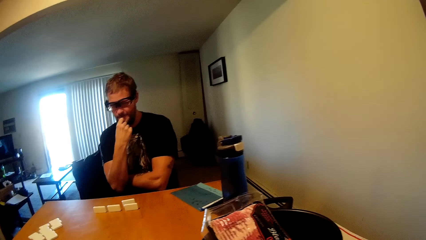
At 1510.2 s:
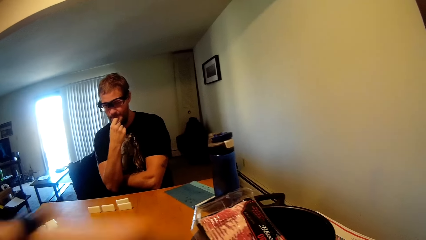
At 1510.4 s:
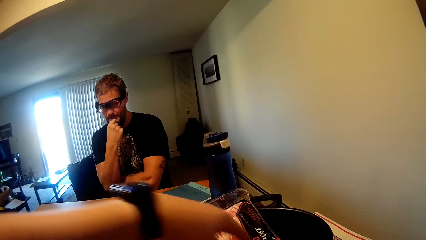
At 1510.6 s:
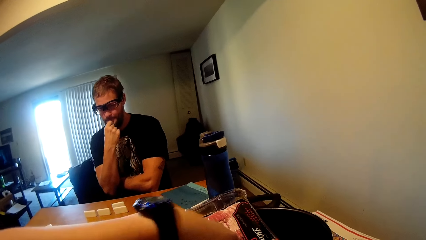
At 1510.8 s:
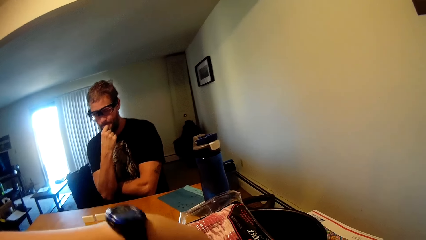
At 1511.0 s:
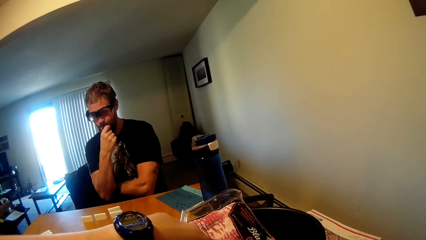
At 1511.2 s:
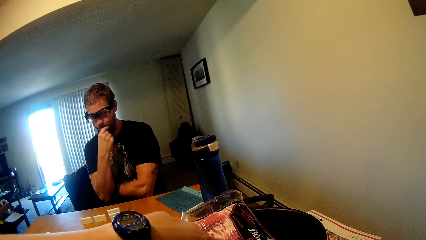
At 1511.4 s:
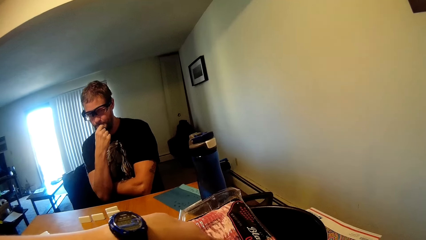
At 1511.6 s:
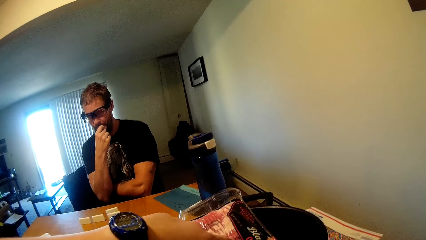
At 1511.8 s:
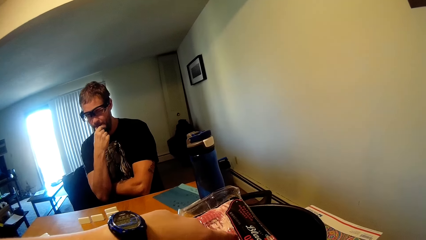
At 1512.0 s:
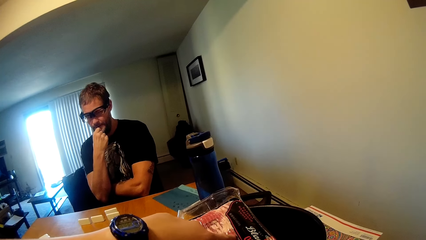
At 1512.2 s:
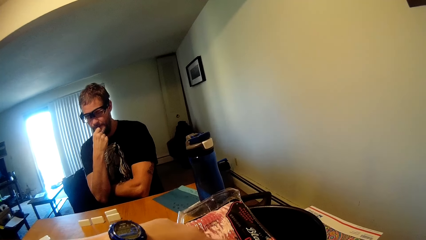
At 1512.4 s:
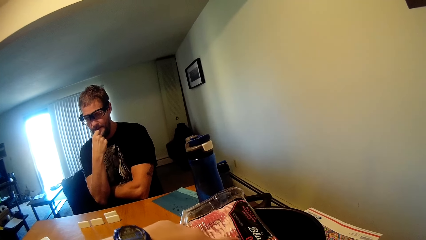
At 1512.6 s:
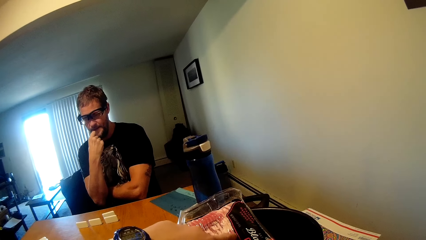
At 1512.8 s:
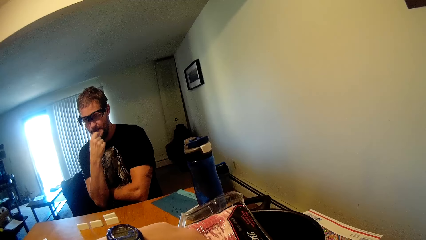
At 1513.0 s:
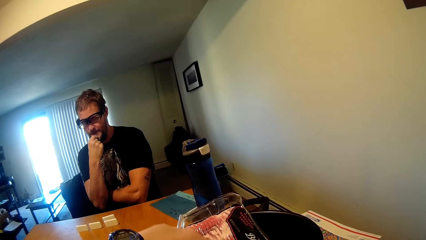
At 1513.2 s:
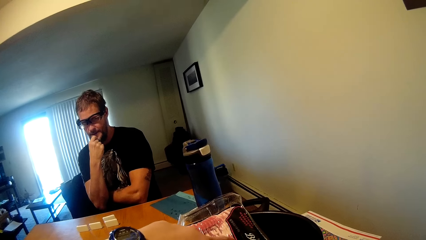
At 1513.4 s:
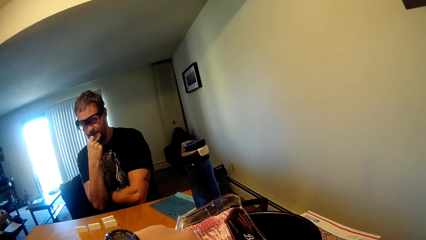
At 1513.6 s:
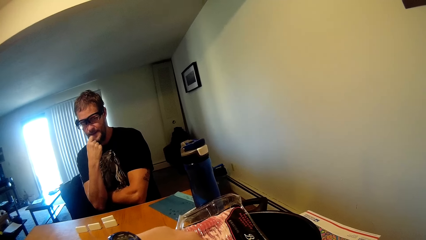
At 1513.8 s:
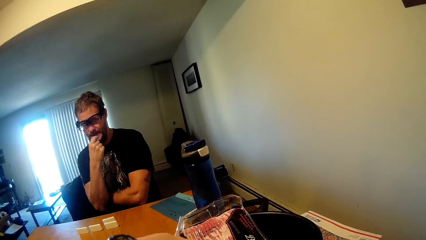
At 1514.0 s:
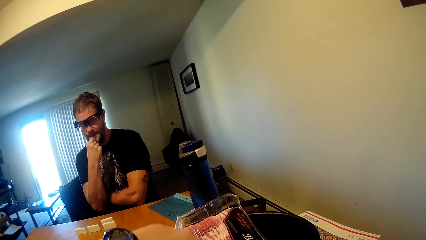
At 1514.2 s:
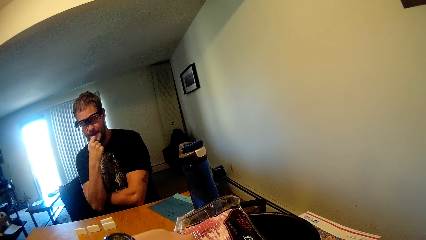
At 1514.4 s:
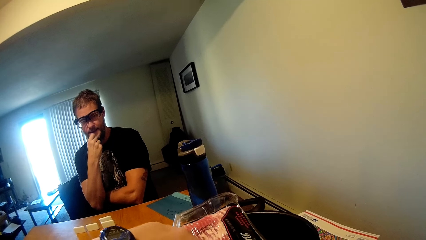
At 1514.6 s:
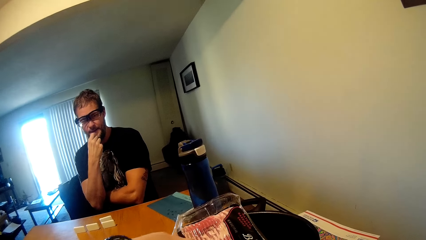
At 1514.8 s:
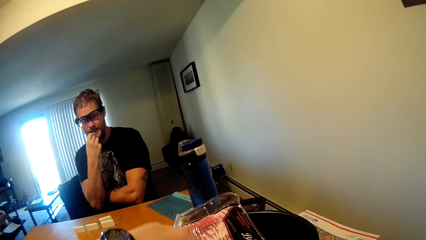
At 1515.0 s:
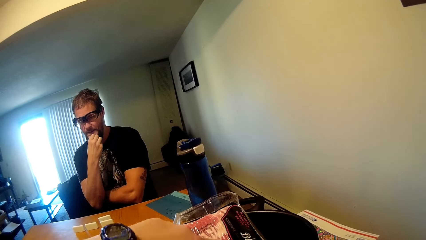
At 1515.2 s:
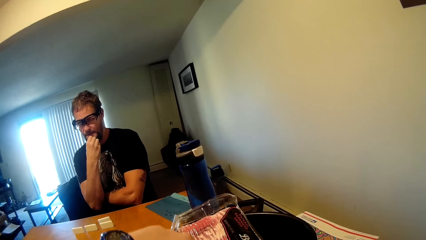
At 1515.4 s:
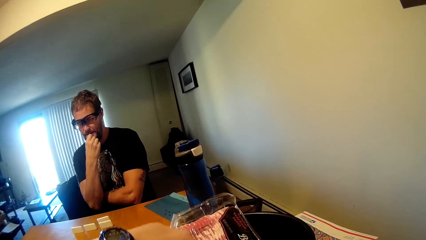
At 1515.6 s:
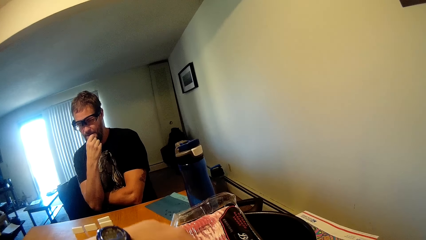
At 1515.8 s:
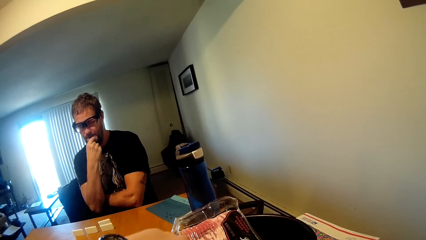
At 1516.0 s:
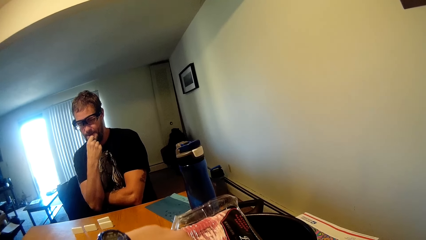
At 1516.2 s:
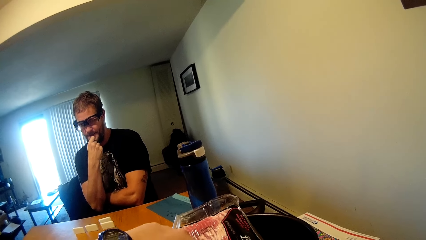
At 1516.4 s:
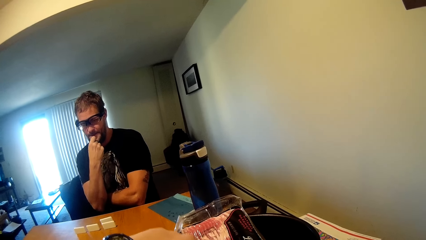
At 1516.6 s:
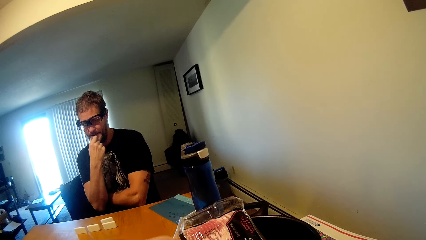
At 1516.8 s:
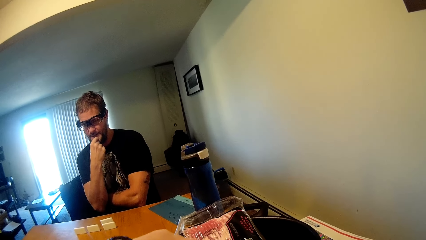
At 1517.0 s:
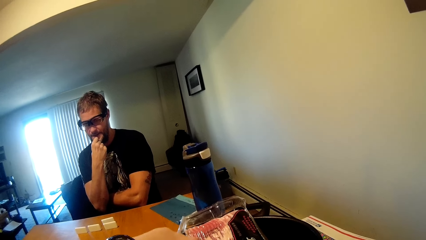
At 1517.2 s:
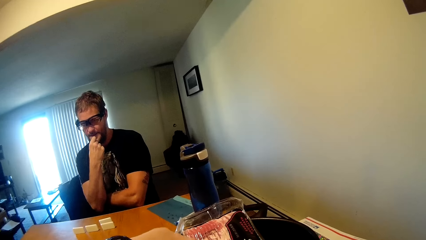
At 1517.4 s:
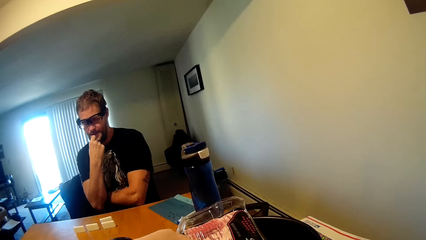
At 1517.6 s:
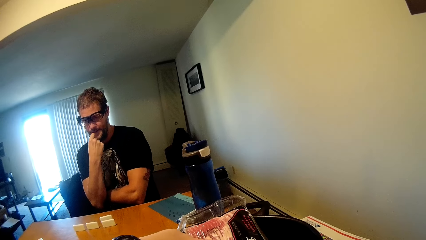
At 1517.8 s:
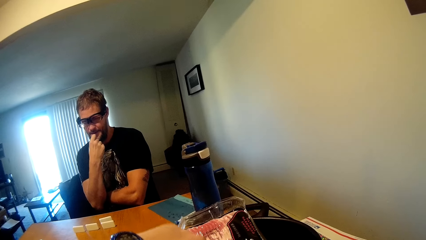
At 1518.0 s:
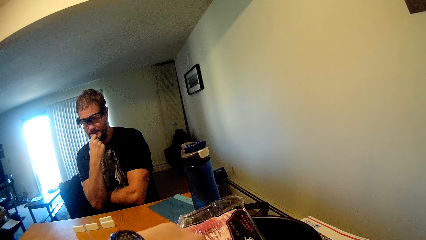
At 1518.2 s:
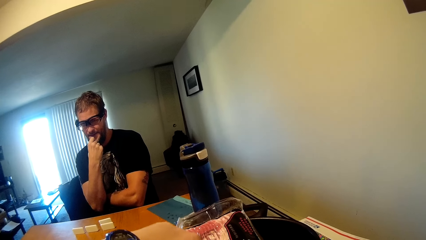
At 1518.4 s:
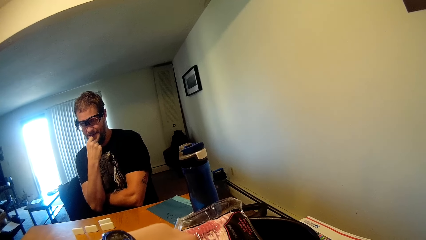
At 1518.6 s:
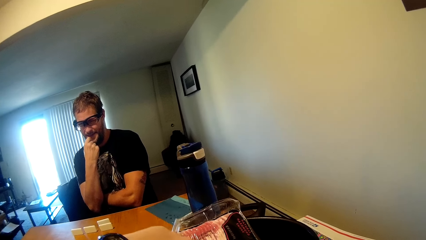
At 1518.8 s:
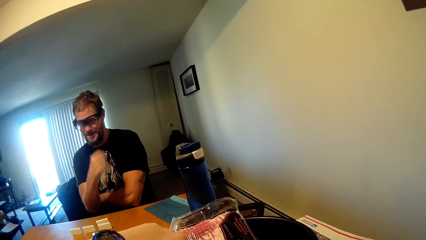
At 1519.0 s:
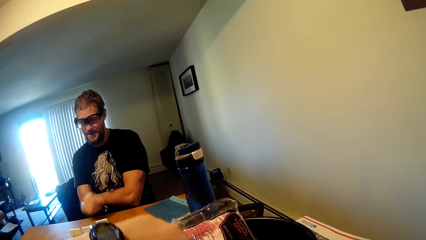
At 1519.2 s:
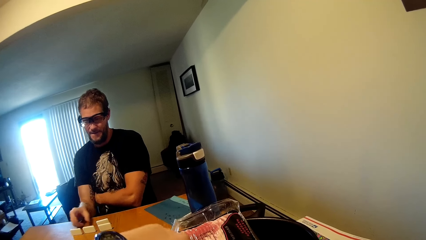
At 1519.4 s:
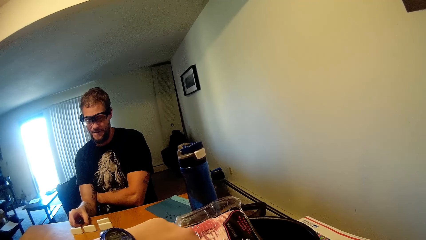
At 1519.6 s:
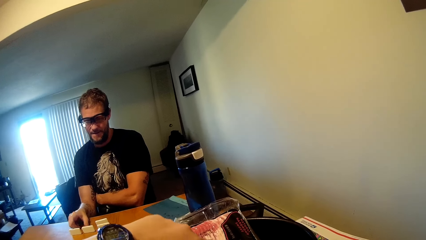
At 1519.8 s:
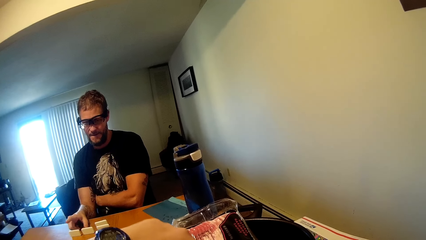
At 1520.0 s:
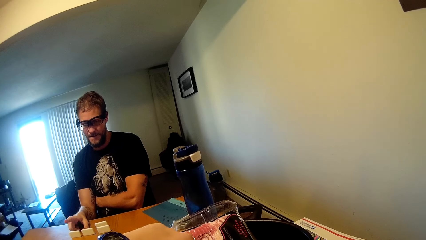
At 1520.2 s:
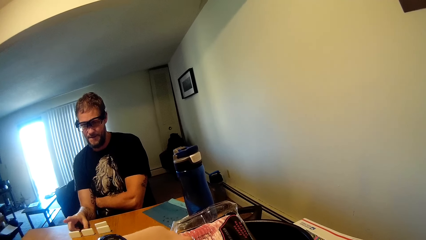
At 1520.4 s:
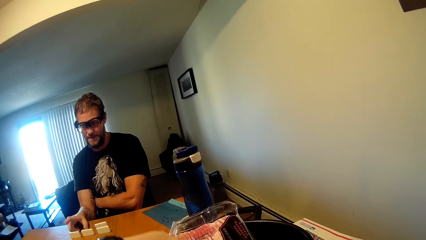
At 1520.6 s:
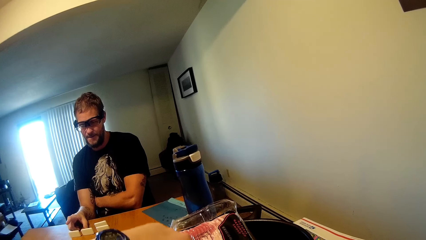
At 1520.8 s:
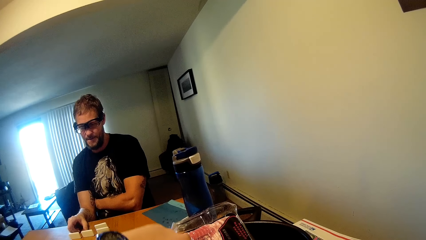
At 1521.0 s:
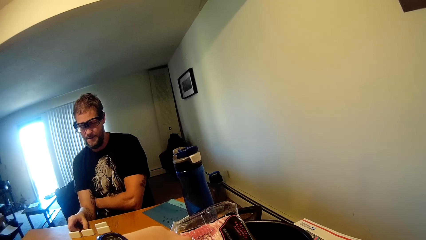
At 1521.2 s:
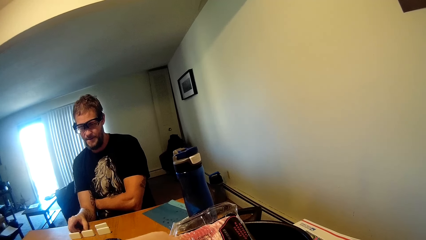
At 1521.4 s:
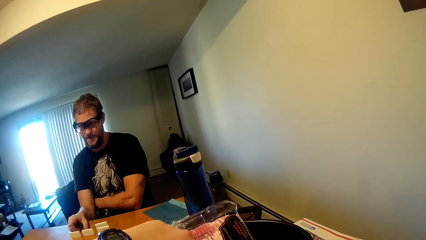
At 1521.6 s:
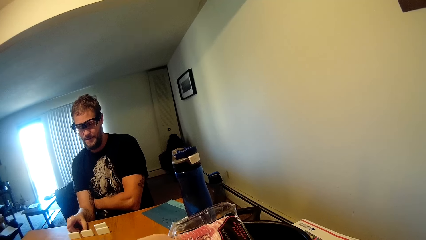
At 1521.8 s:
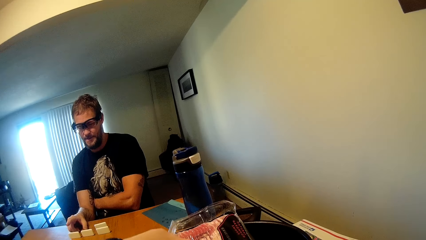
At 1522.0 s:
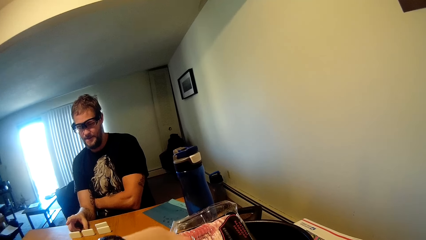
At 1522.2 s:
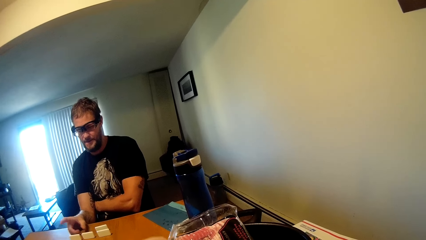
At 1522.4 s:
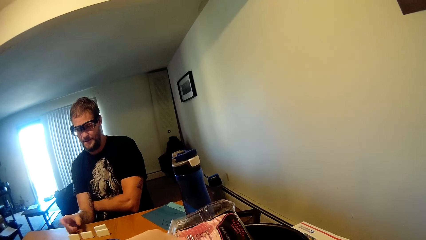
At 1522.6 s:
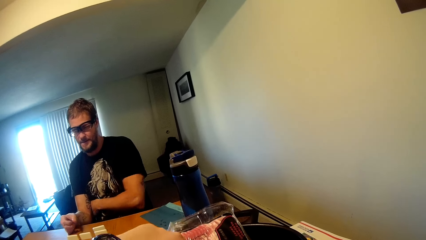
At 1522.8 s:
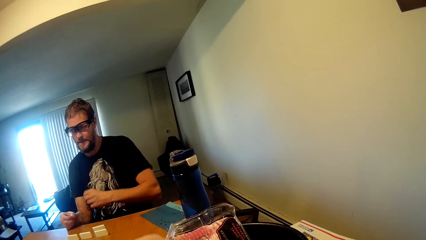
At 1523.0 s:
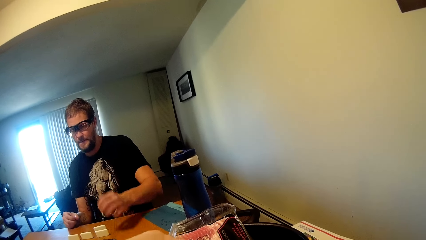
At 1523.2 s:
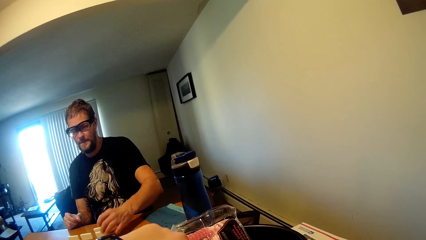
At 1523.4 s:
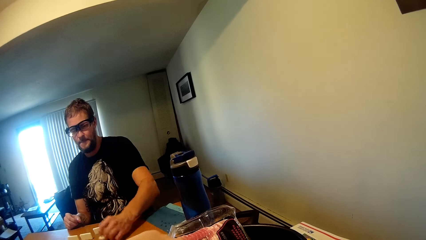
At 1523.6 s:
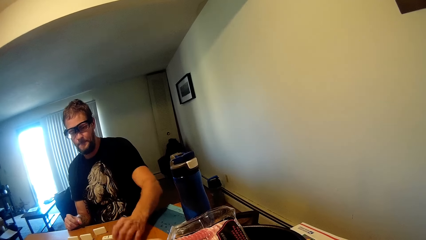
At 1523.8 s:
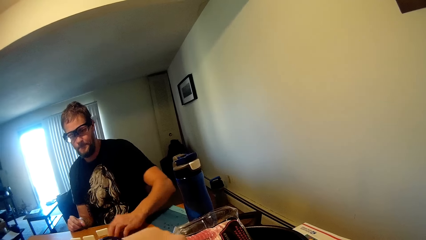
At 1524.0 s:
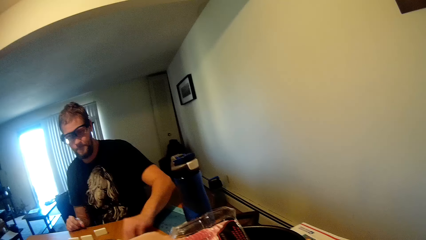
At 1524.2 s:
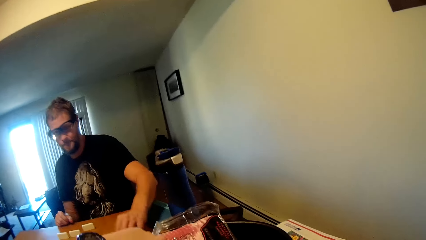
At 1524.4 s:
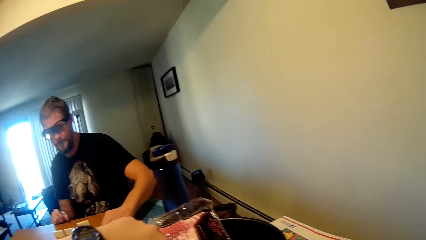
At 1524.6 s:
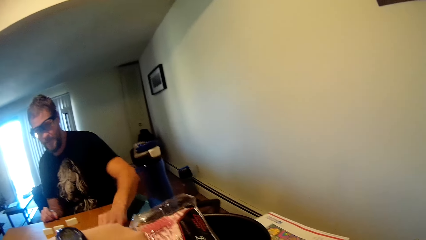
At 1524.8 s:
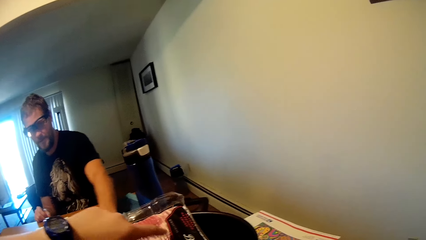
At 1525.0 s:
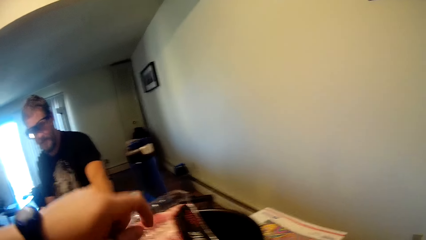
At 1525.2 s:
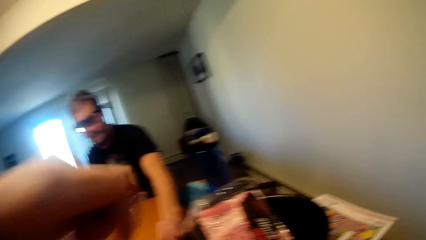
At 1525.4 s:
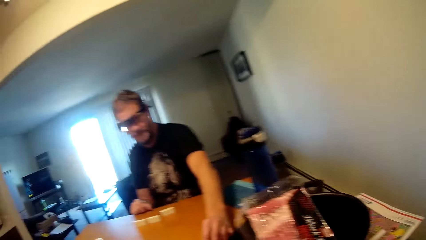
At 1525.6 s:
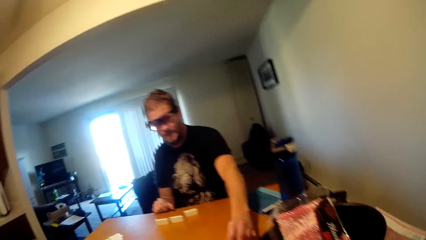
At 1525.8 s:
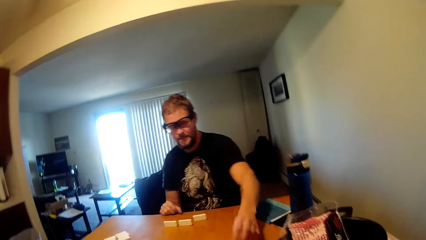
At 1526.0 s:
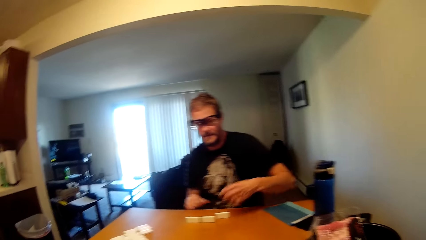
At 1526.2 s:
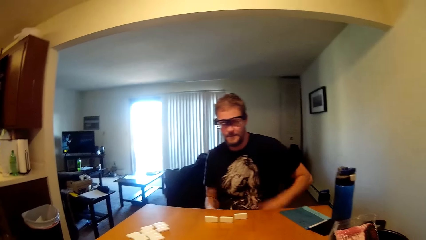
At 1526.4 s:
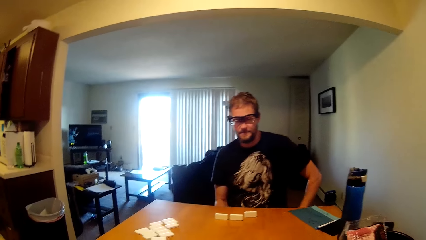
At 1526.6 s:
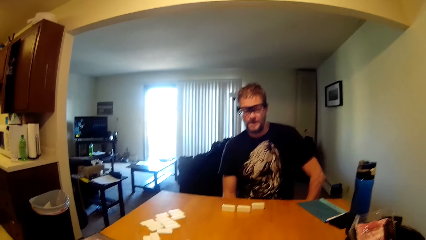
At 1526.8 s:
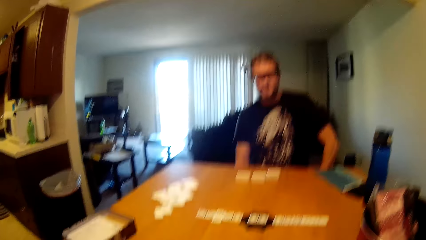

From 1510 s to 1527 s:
The camera wearer touches something. A man picks a pen. He flicks his finger over the domino. He displays the domino on the table.
